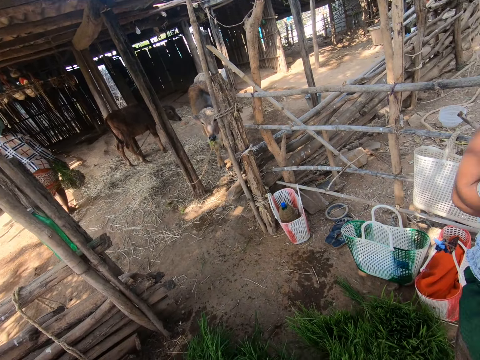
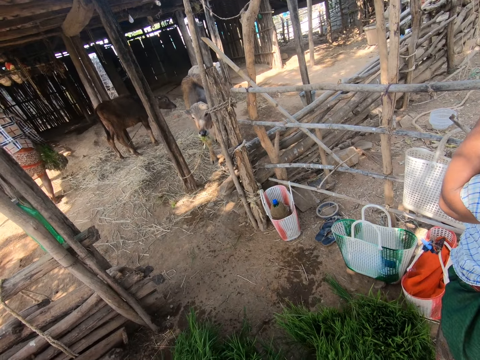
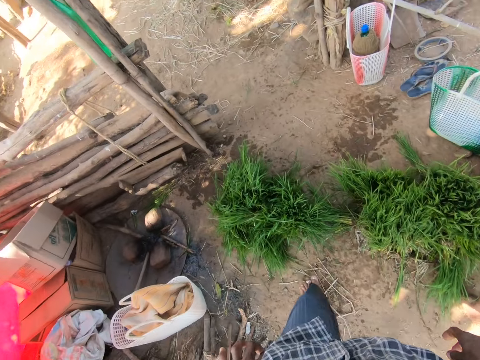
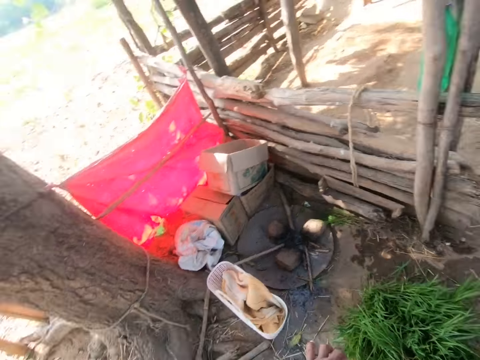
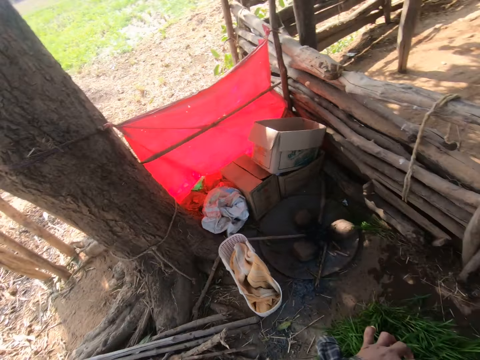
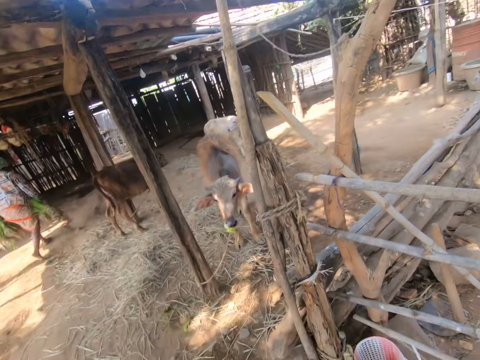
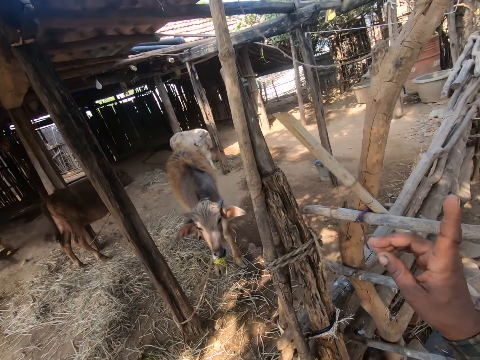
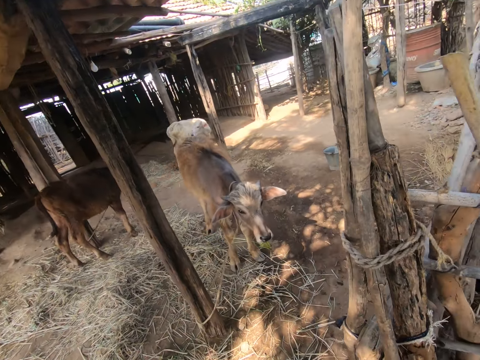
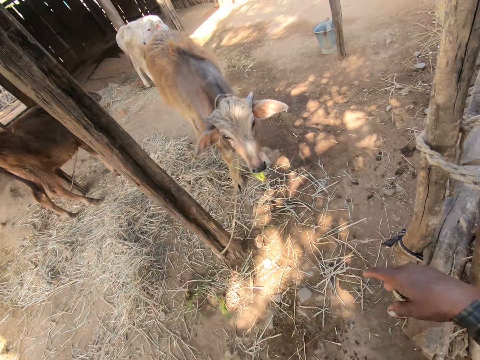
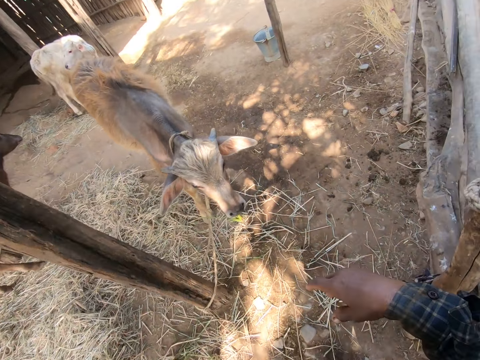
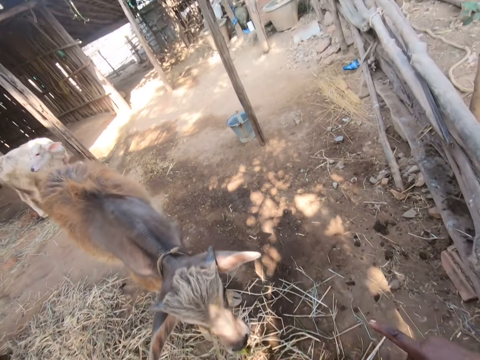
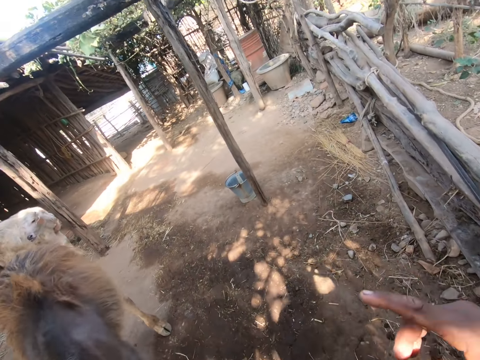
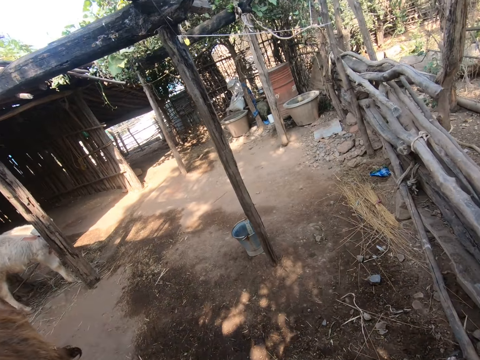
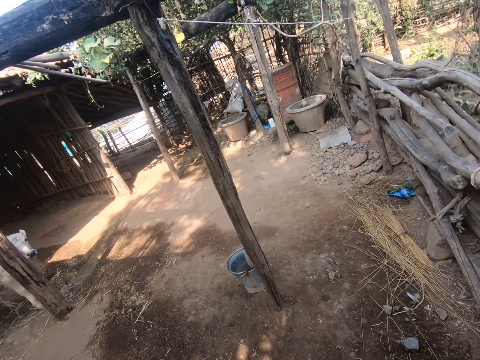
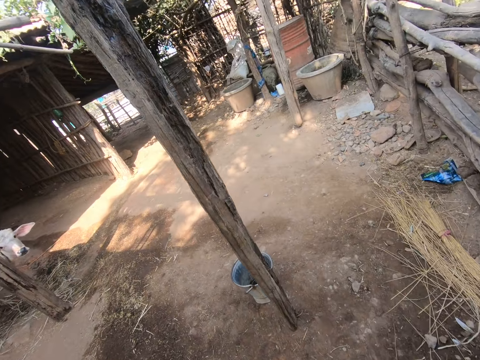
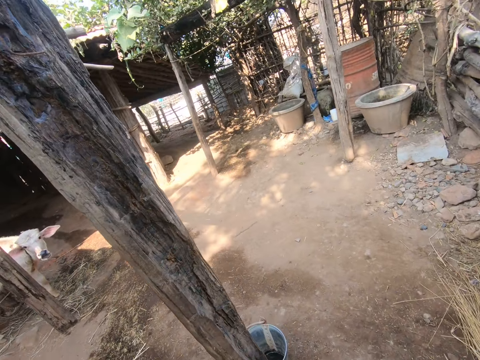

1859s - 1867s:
The camera wearer walks in the cow shed.

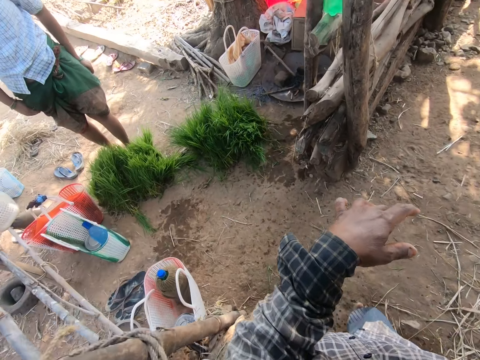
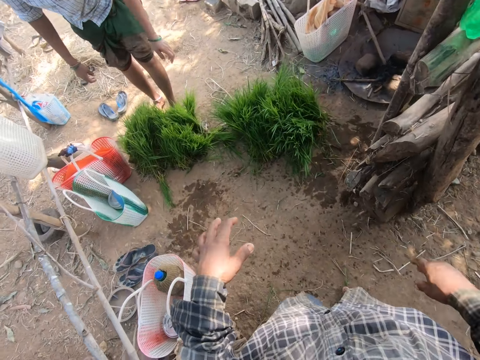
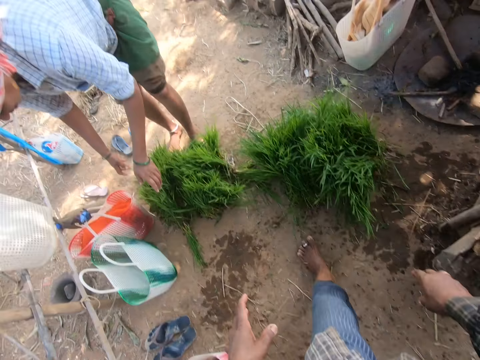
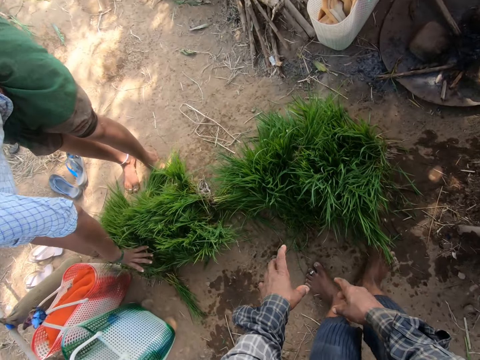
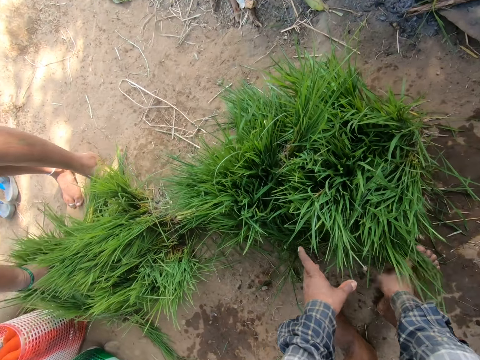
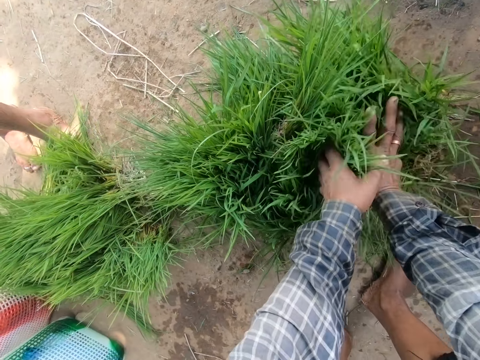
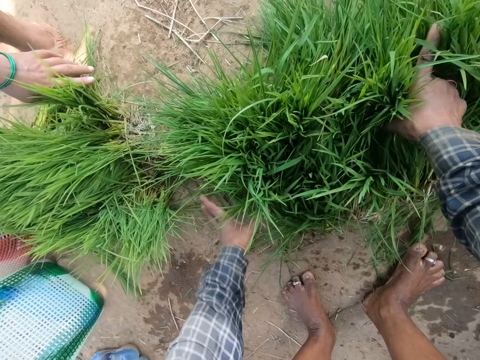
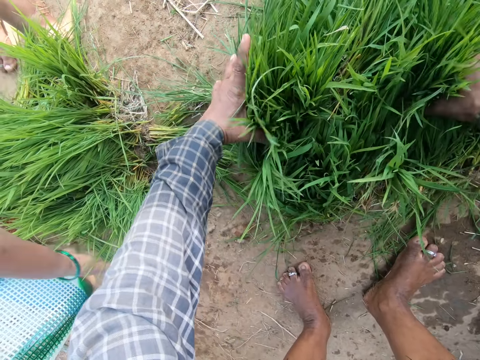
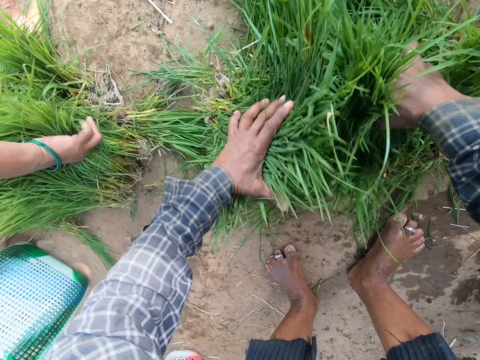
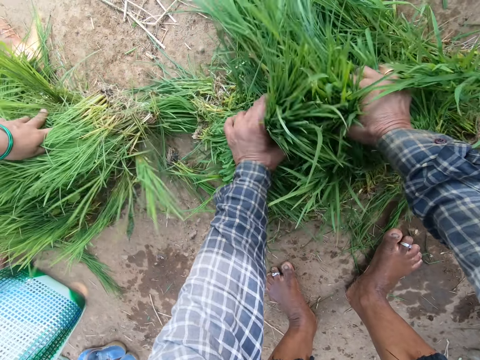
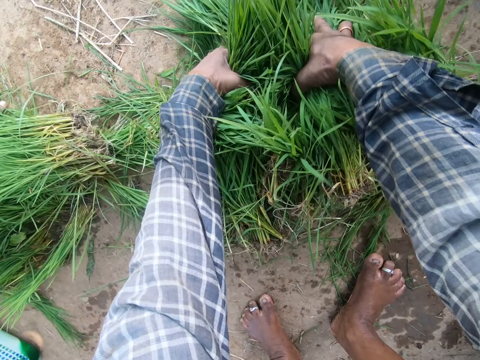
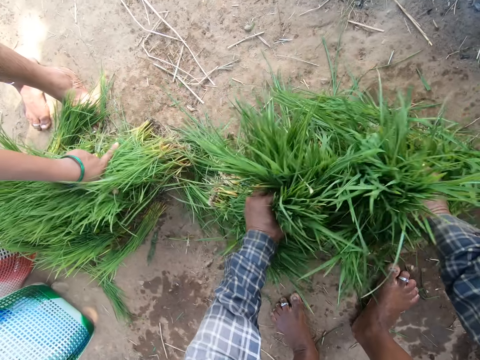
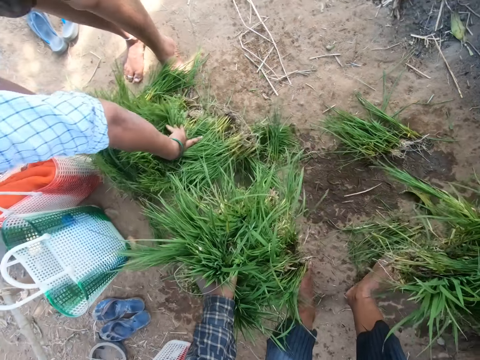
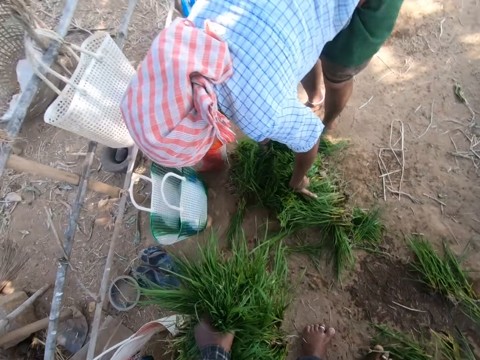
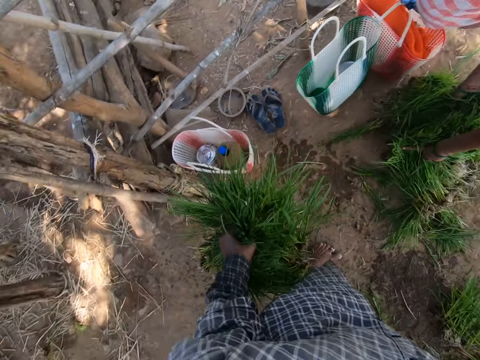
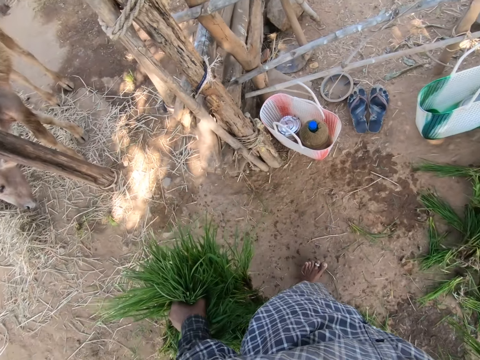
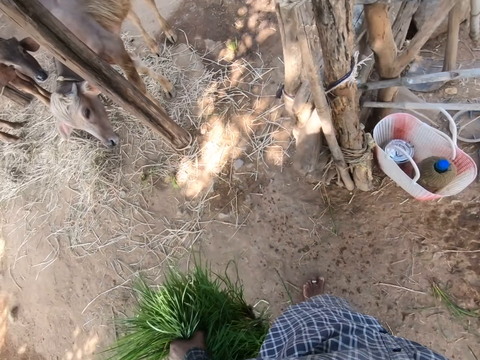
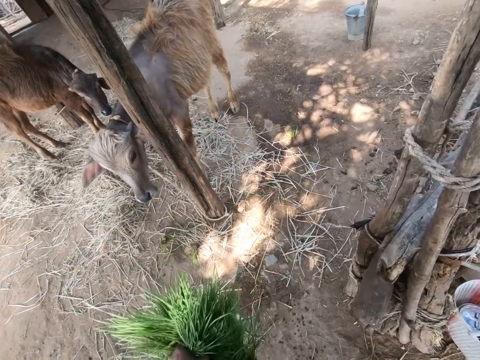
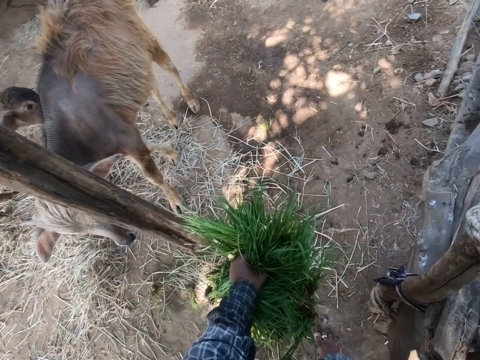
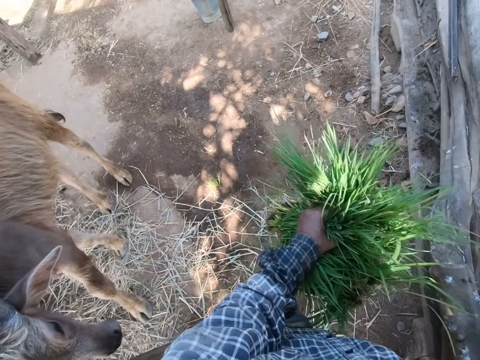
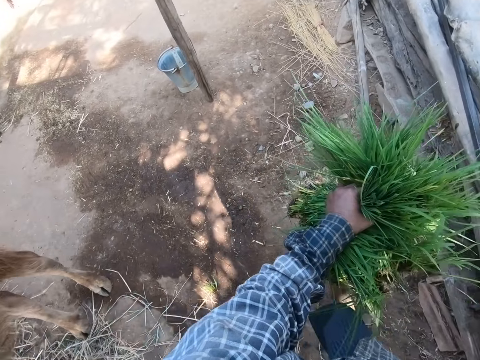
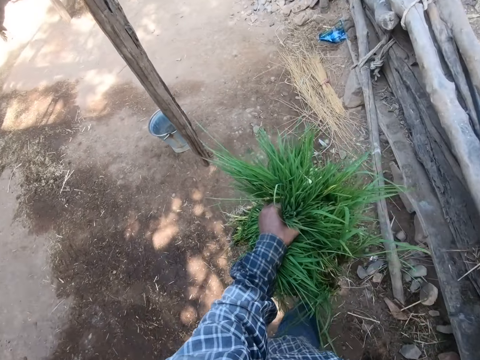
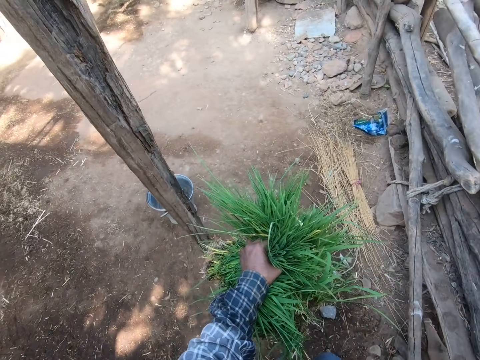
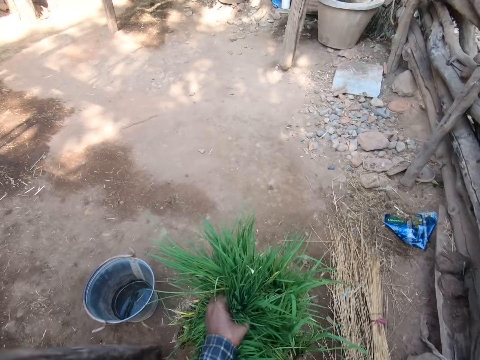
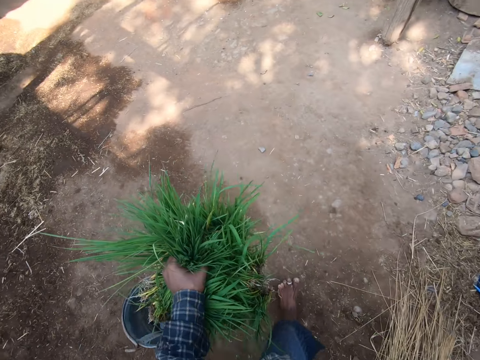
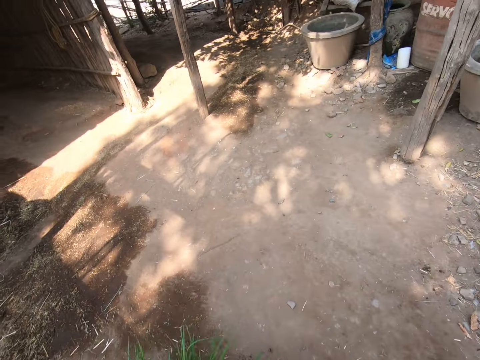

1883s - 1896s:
A person picks grass. The camera wearer picks the grass. They look around. They carry the grass. They walk in the cow shed.

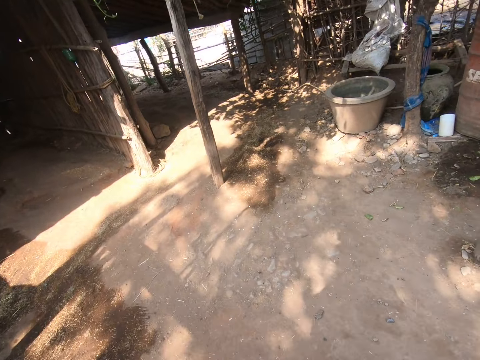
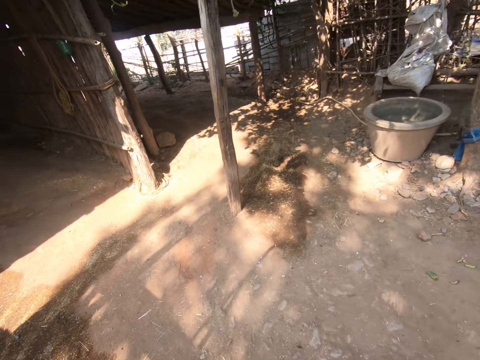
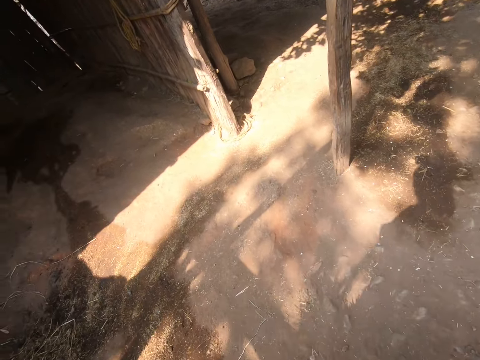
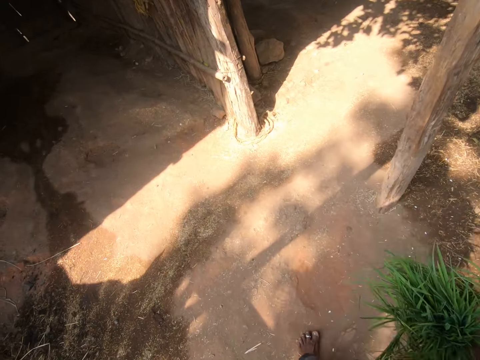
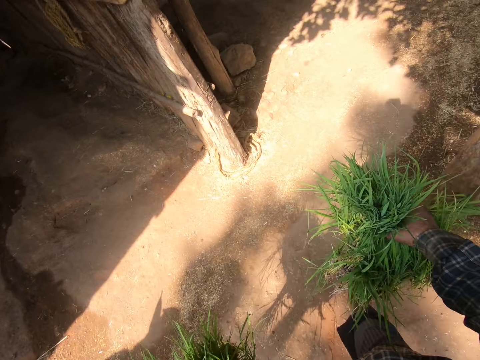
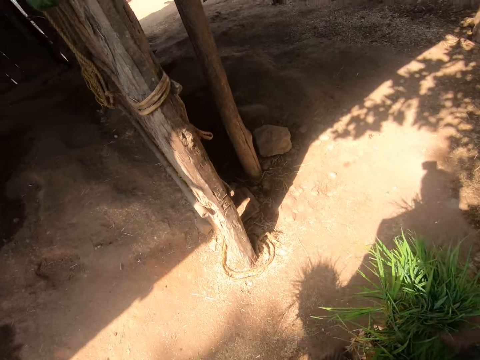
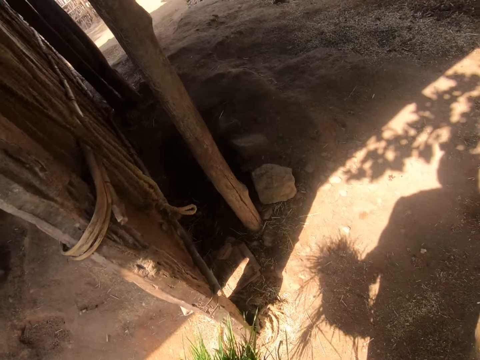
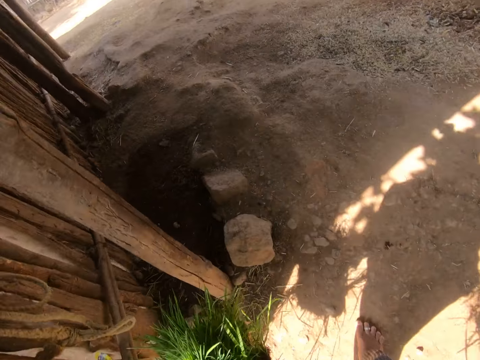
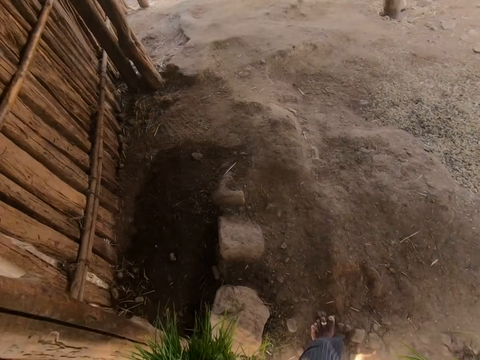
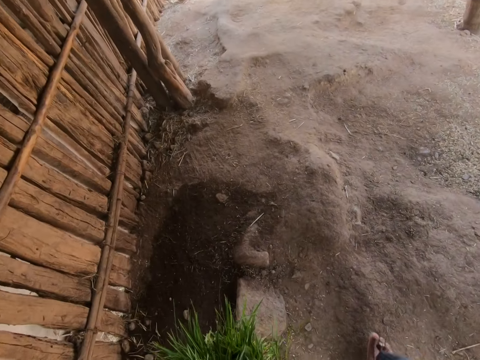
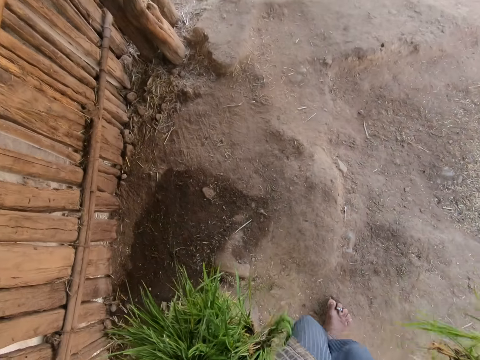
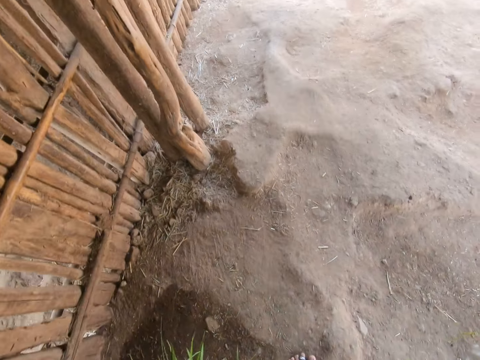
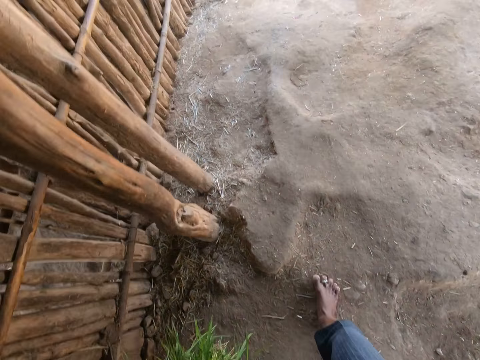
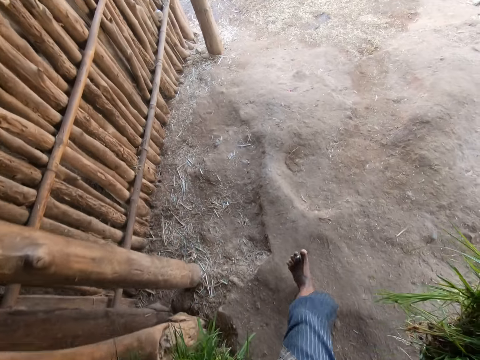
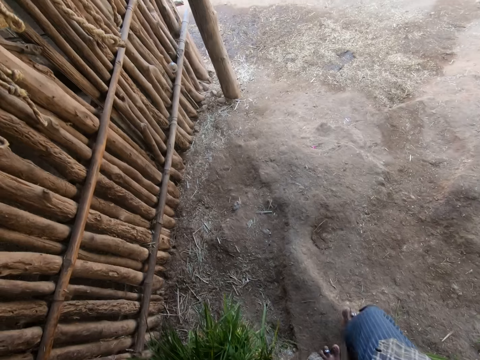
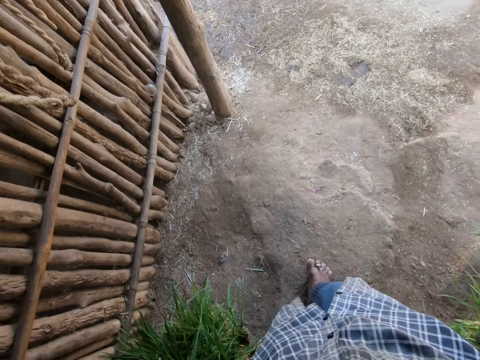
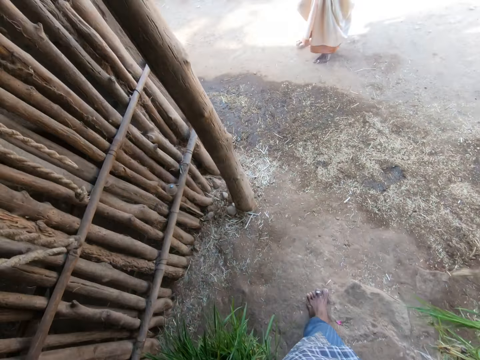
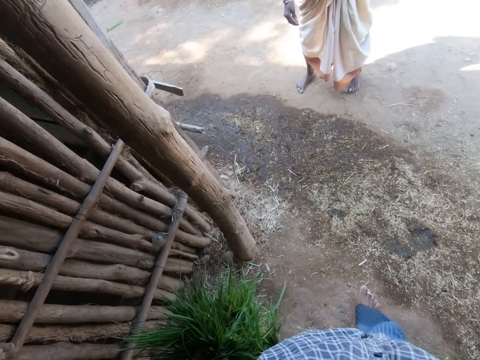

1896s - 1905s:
The camera wearer walks in the cow shed. They talk to a person.
